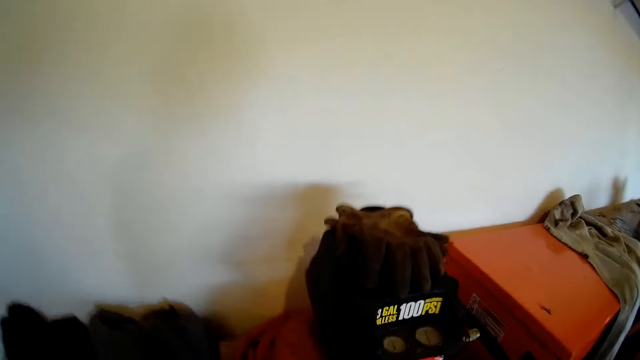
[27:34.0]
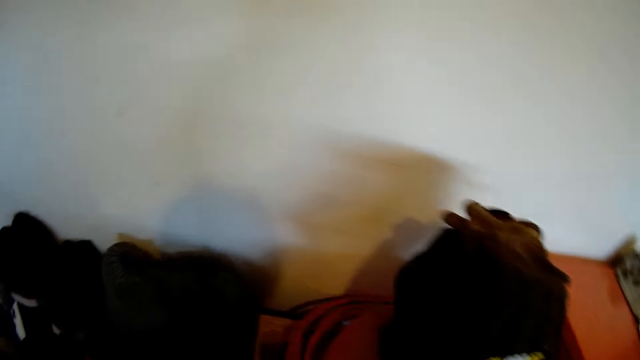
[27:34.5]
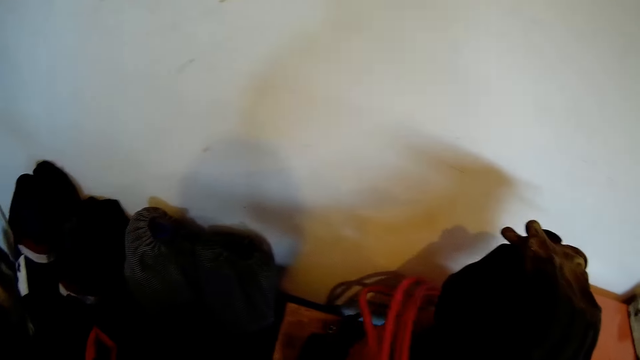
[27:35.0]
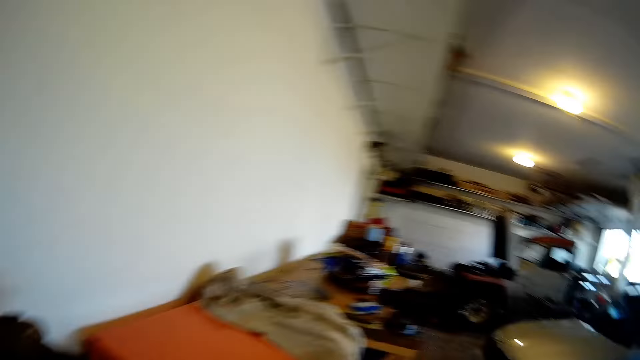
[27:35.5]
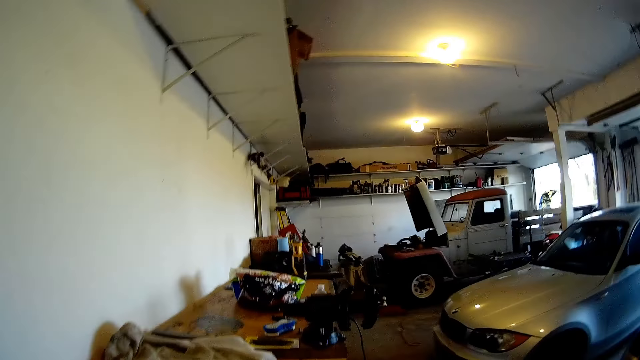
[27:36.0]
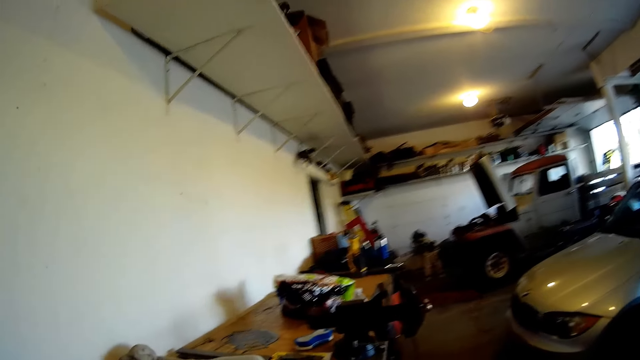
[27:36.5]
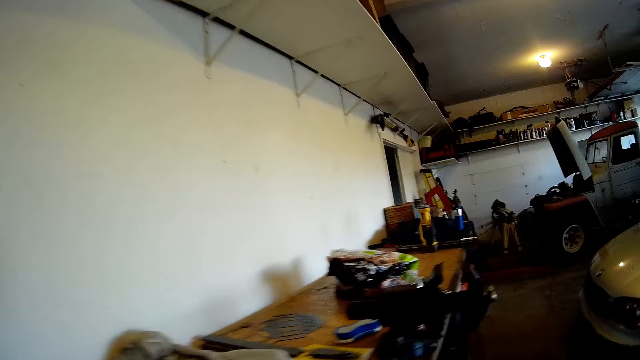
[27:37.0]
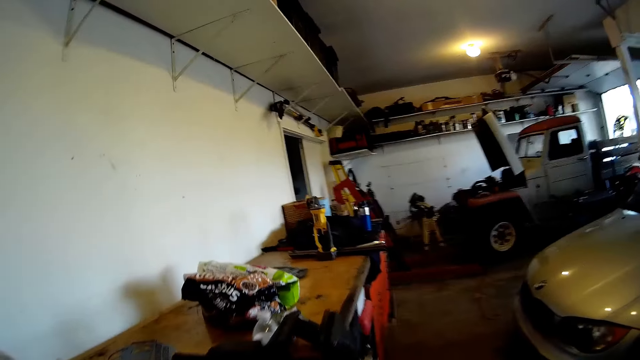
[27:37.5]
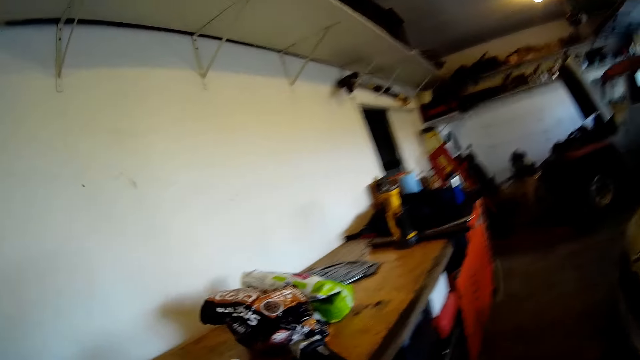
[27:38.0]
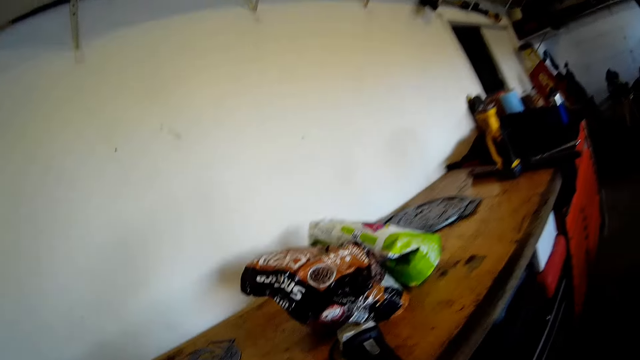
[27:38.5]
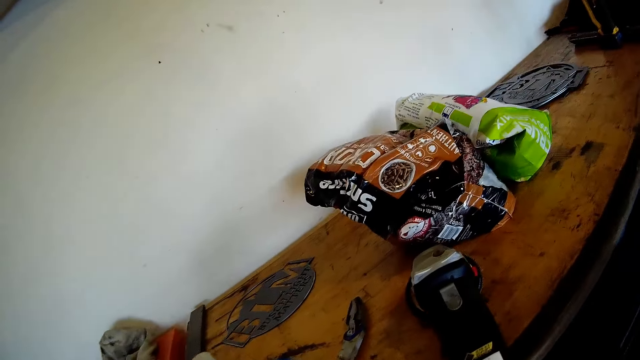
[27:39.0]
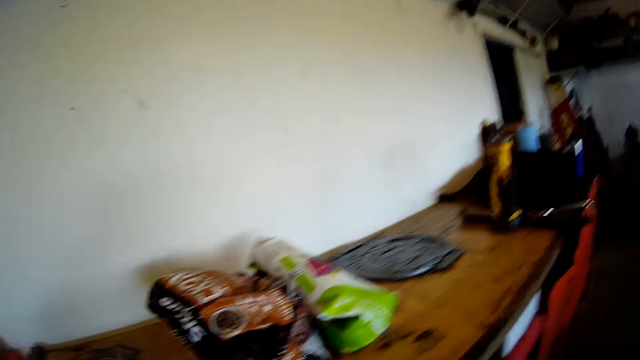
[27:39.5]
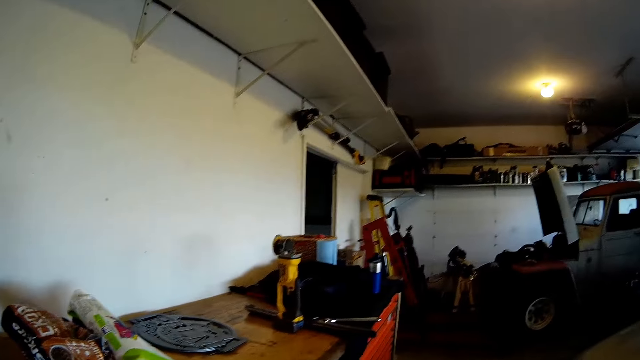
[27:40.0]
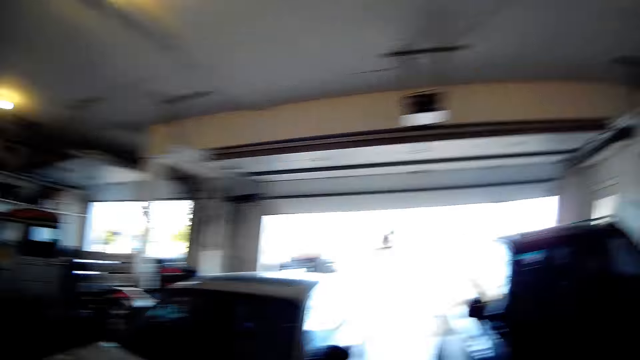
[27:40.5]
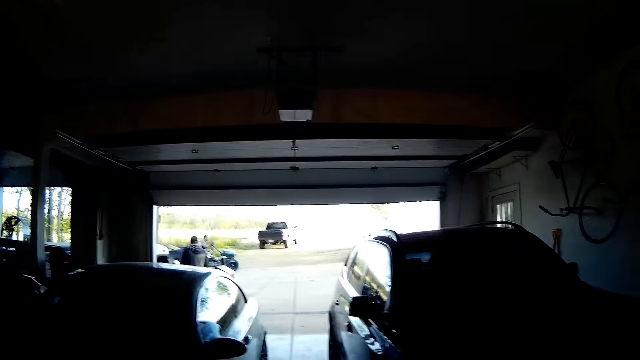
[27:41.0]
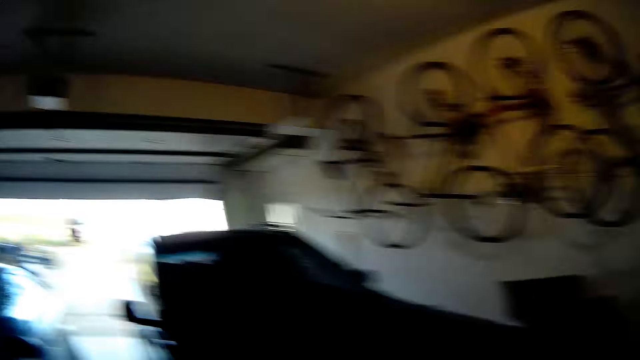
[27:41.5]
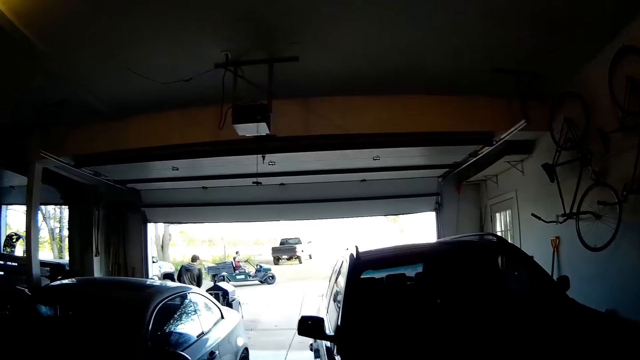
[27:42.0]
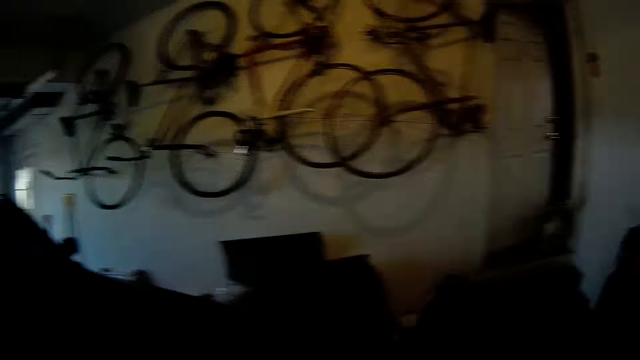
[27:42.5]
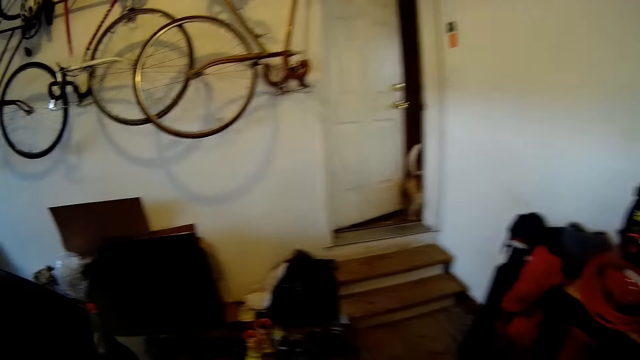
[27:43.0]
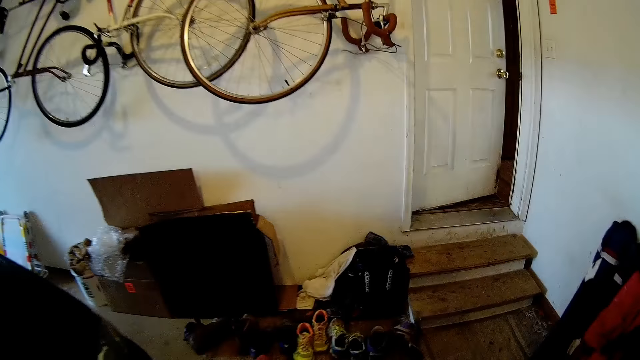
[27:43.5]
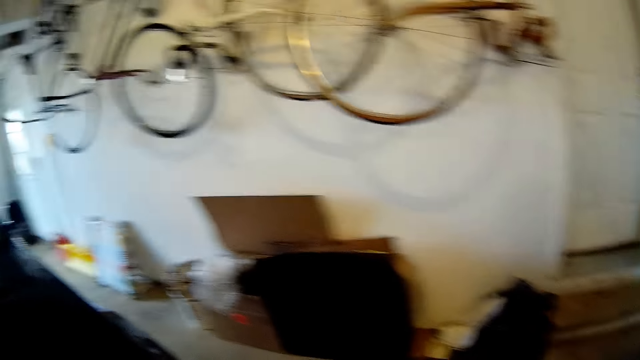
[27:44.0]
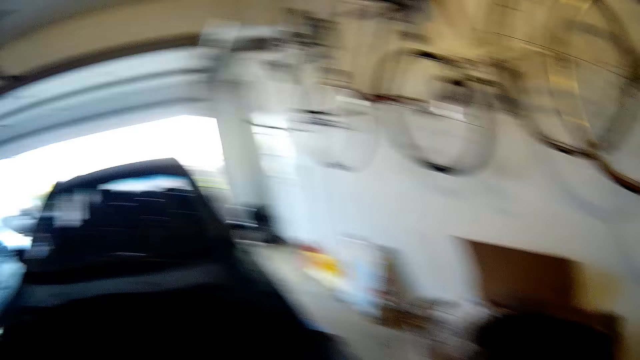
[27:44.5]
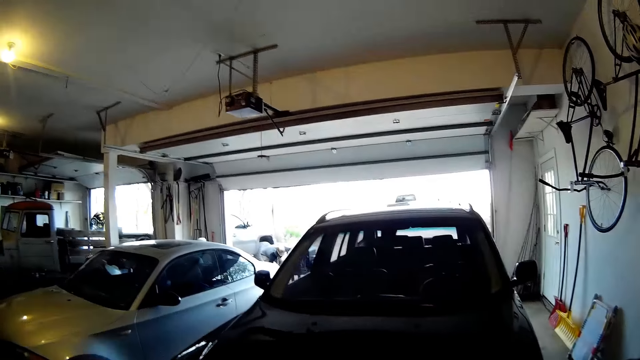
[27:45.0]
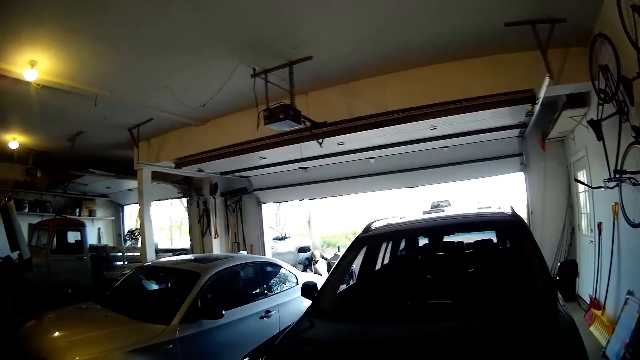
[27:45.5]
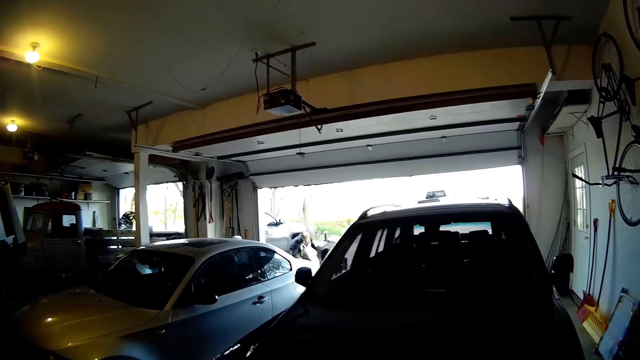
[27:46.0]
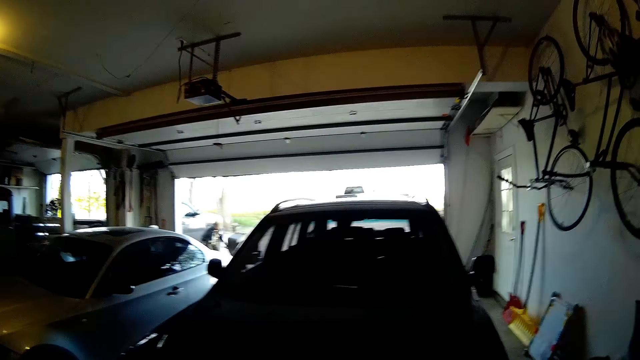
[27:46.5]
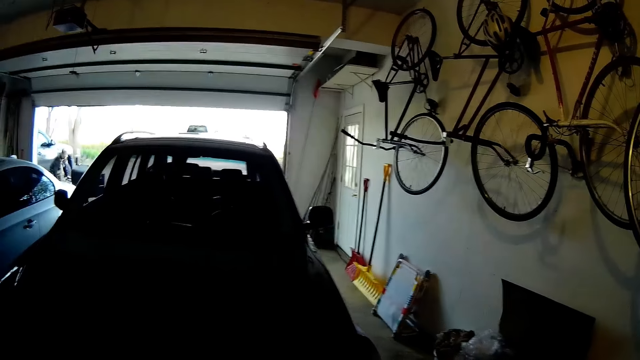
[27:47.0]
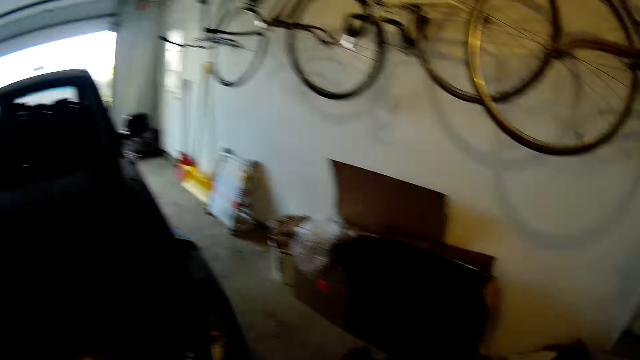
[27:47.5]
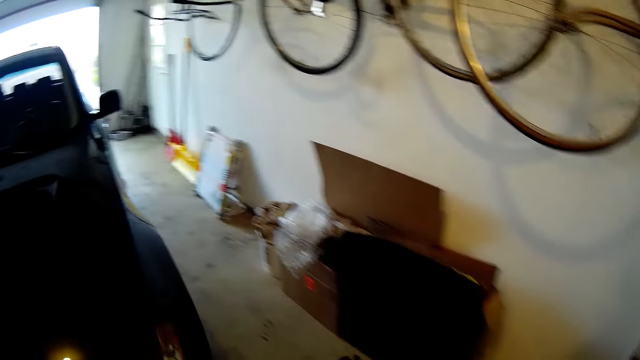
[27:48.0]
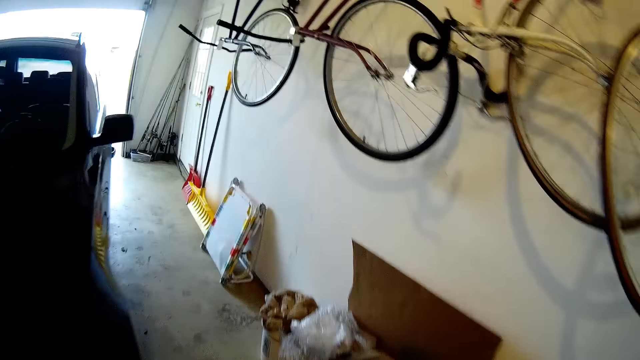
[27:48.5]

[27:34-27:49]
The camera wearer picks up a red hose on a stool with her left hand. She walks in the parking lot. She turns around. She walks in the parking lot.

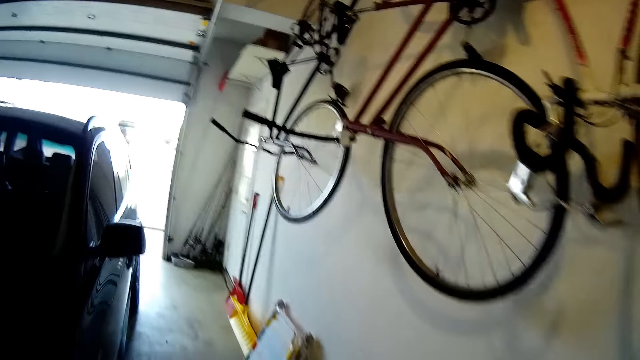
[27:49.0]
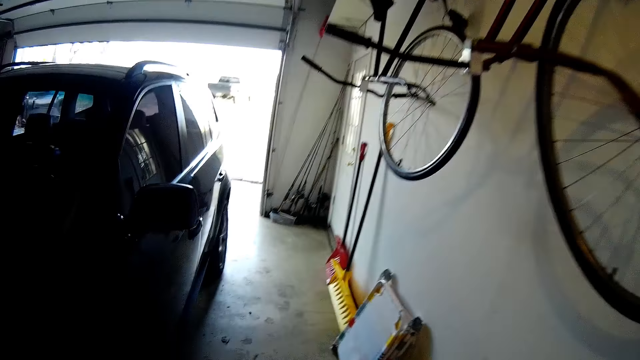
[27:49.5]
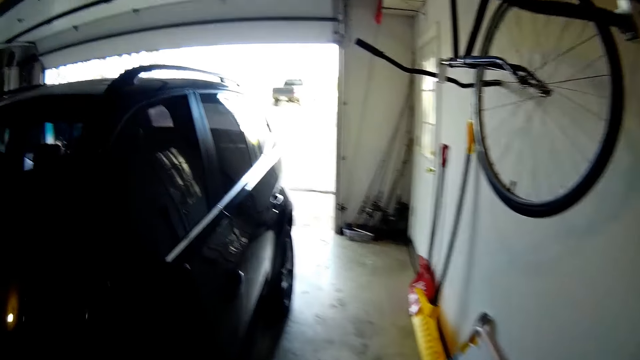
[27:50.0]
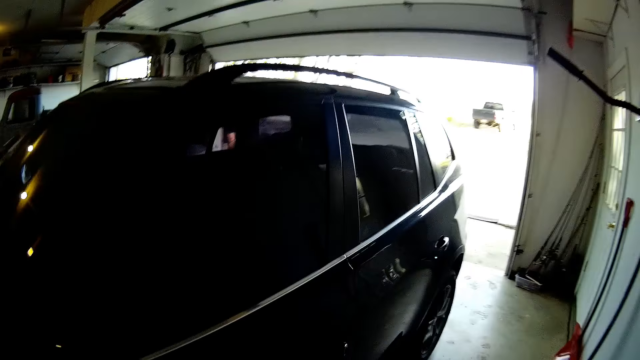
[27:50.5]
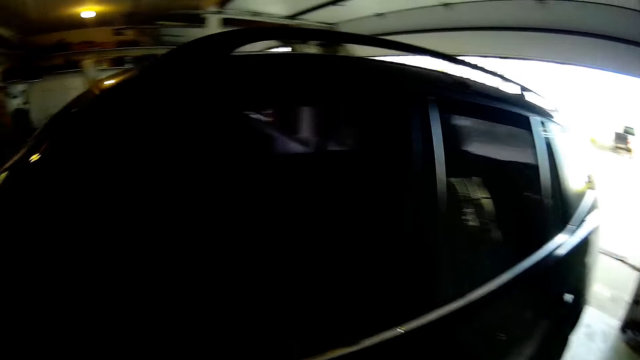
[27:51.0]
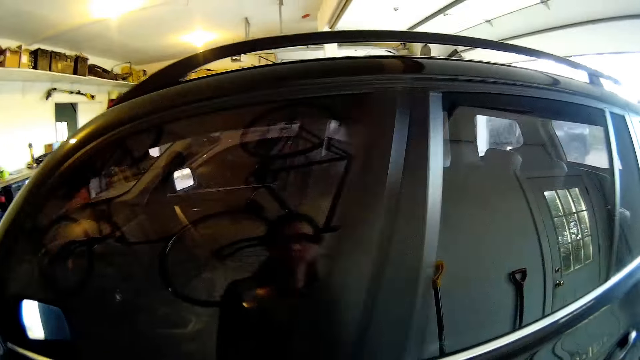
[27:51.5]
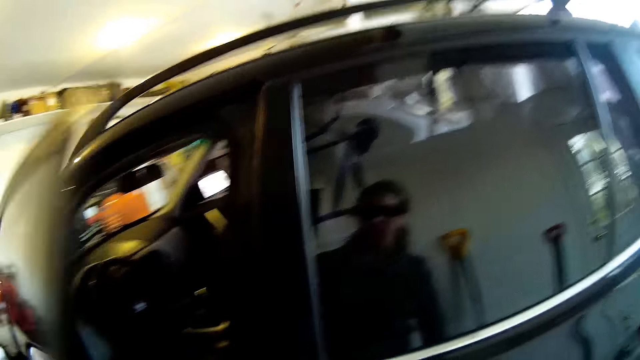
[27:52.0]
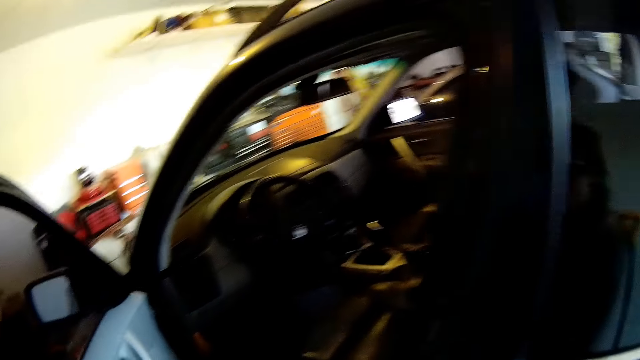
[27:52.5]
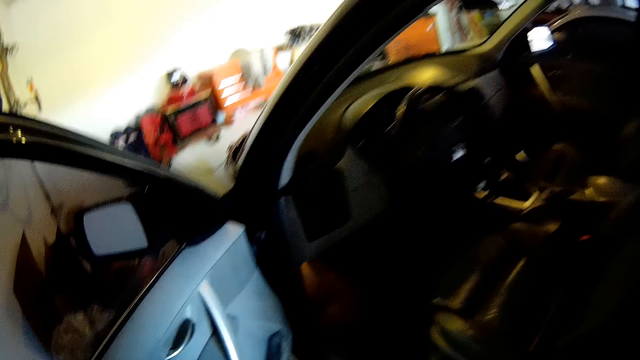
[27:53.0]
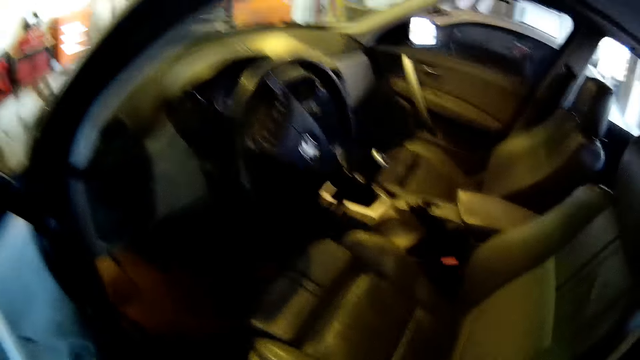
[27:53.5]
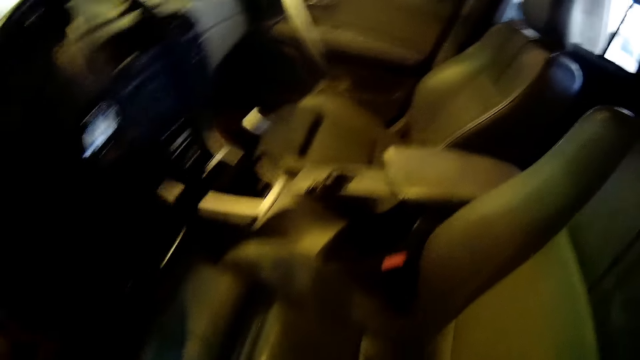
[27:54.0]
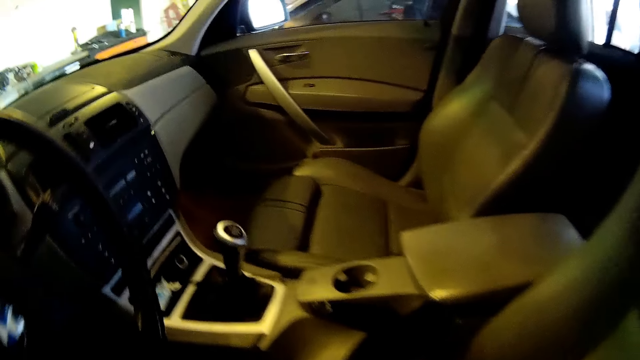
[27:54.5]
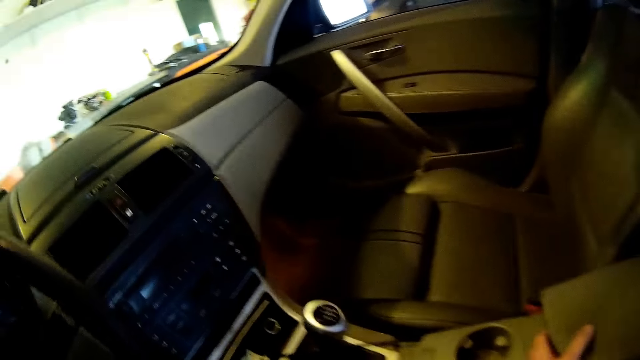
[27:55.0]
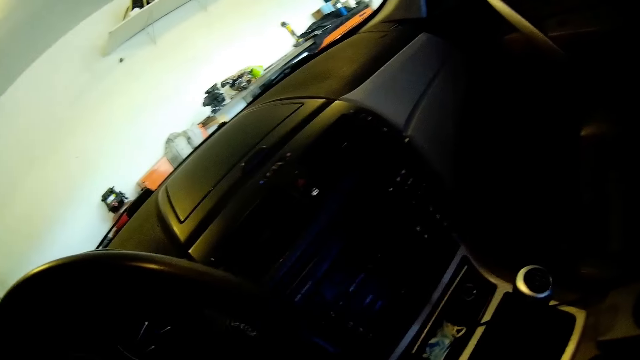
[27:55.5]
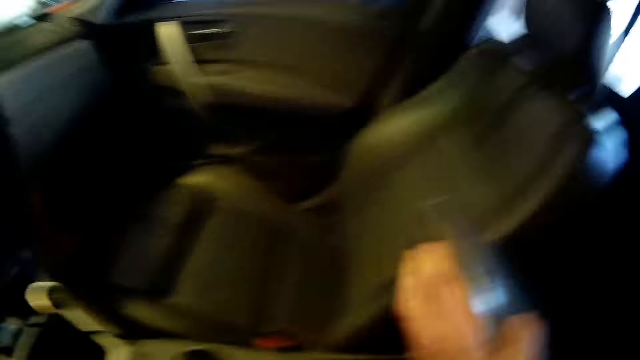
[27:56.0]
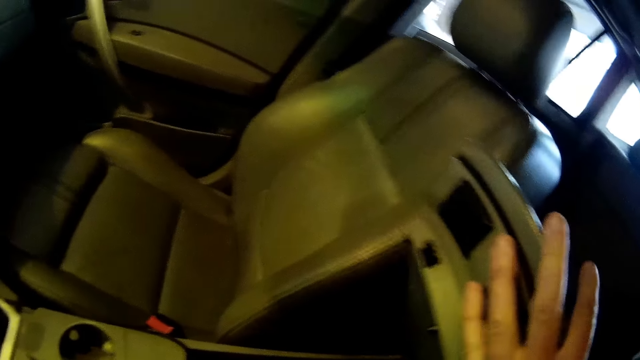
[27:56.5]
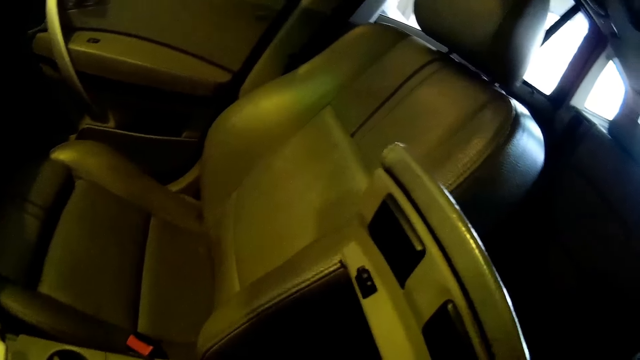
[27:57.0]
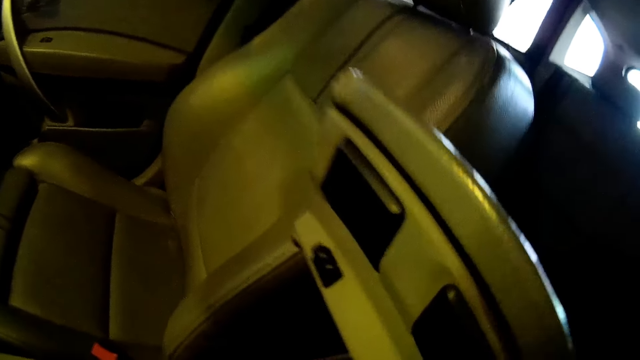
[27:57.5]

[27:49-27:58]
The camera wearer opens a car door with her left hand. She opens the car storage compartment with her right hand.
